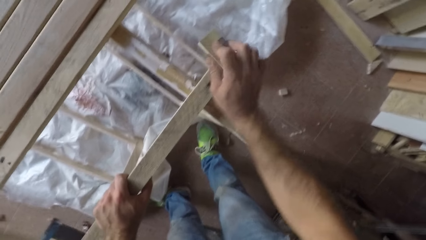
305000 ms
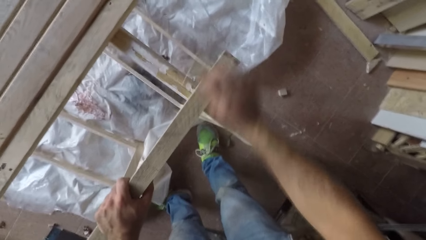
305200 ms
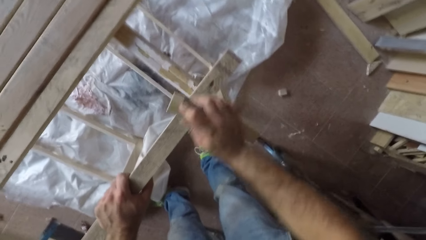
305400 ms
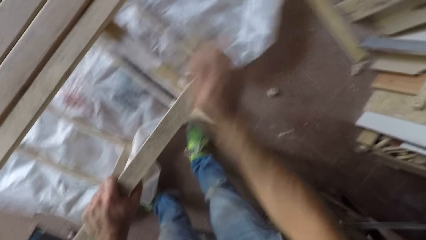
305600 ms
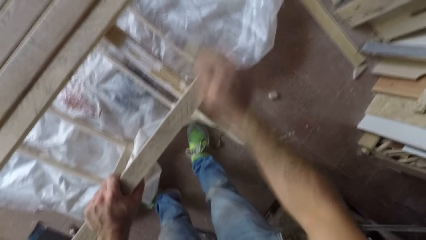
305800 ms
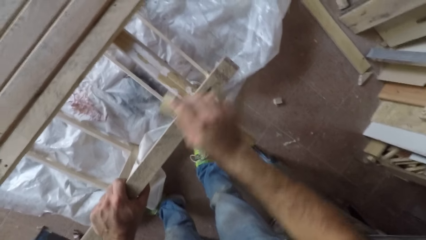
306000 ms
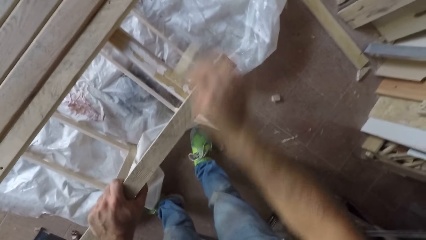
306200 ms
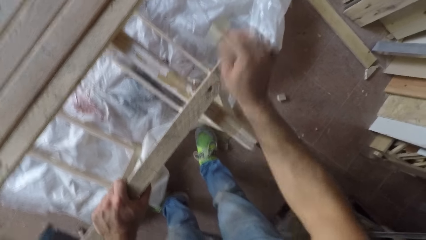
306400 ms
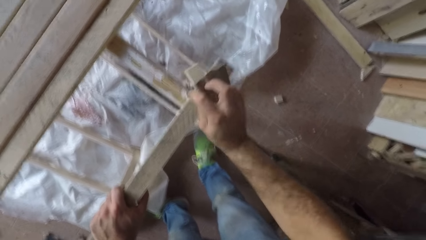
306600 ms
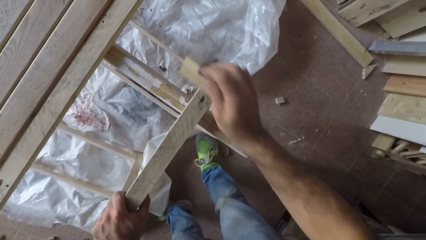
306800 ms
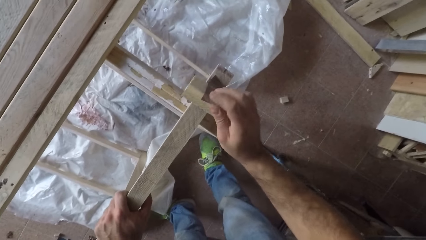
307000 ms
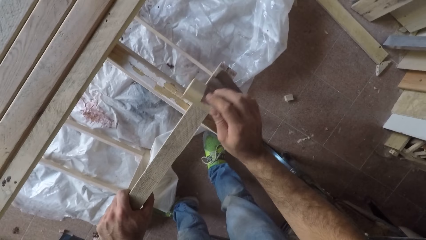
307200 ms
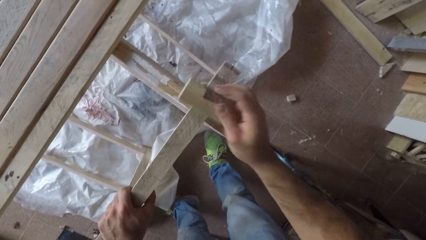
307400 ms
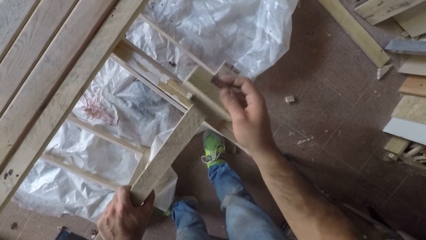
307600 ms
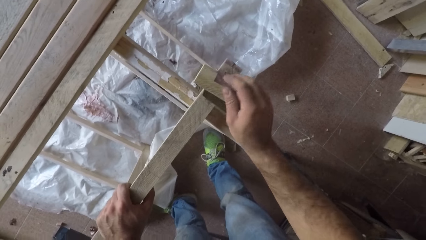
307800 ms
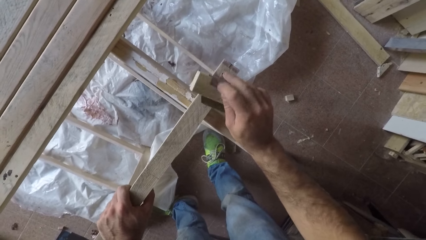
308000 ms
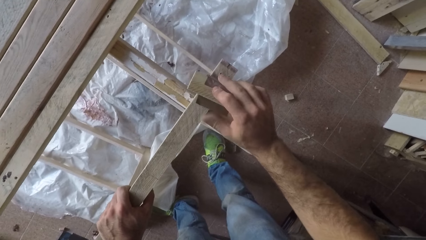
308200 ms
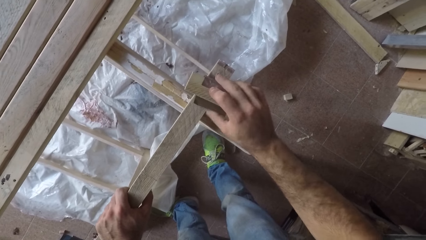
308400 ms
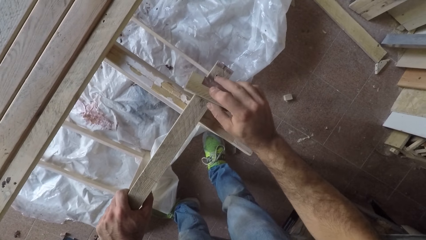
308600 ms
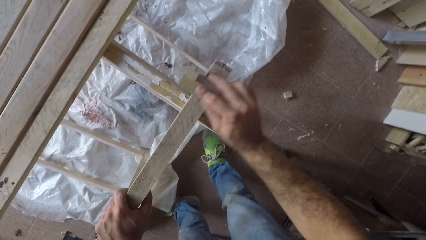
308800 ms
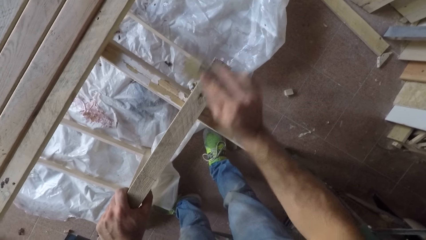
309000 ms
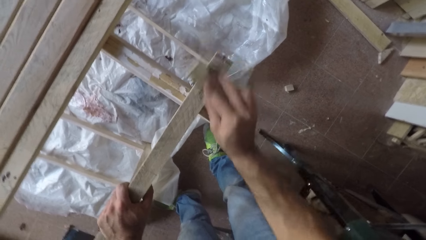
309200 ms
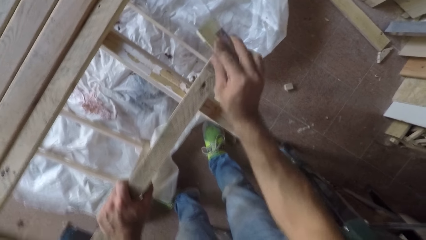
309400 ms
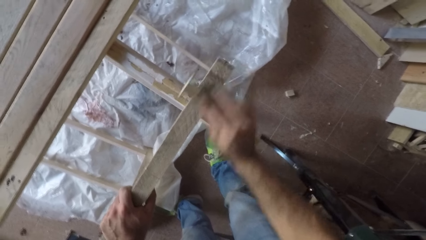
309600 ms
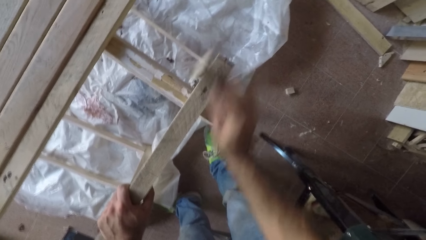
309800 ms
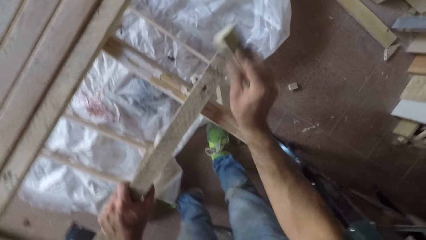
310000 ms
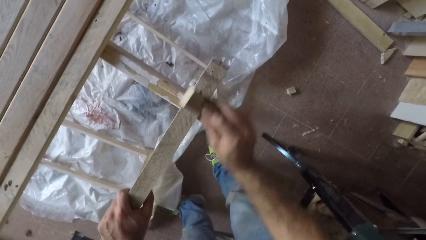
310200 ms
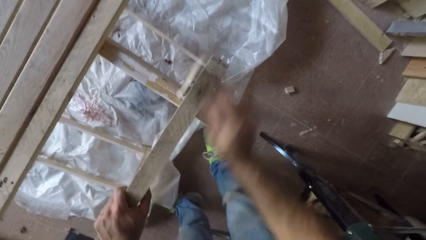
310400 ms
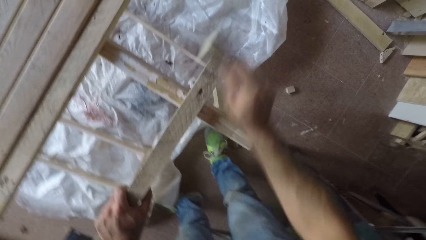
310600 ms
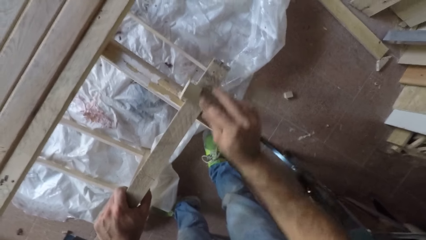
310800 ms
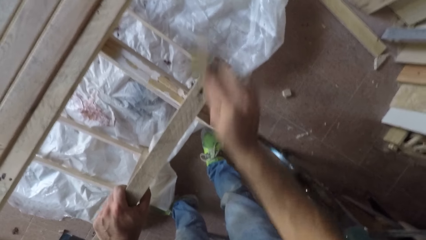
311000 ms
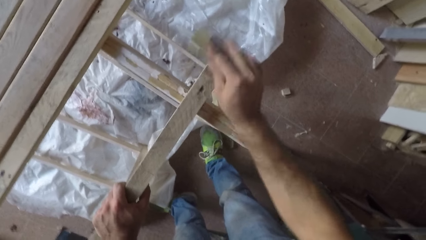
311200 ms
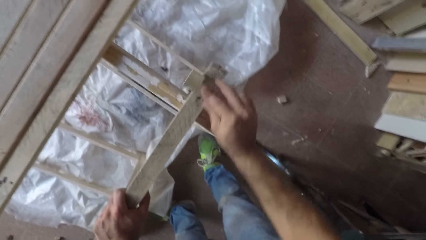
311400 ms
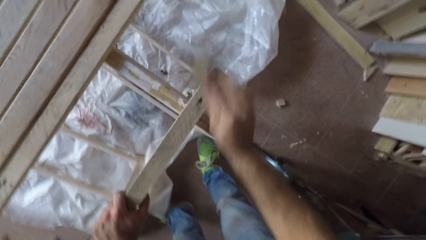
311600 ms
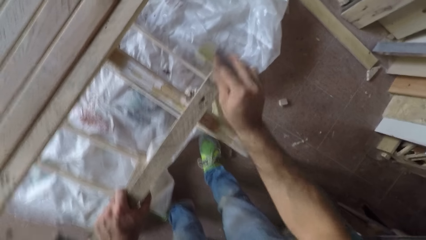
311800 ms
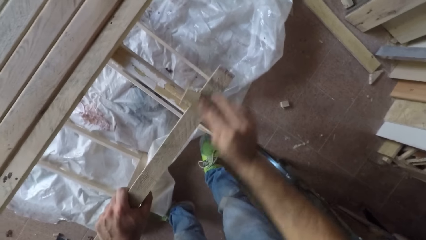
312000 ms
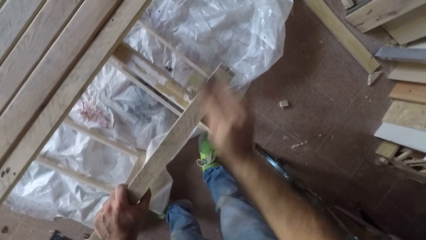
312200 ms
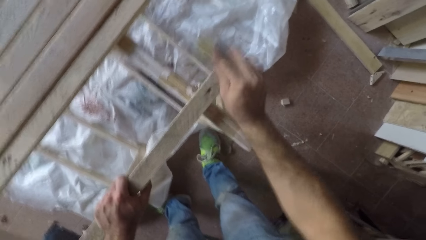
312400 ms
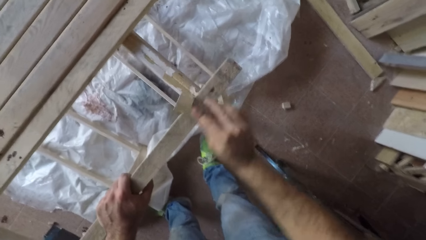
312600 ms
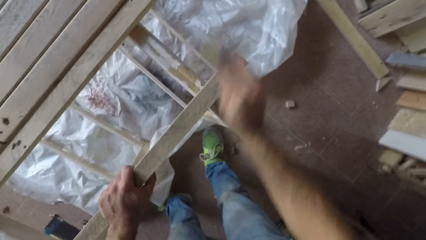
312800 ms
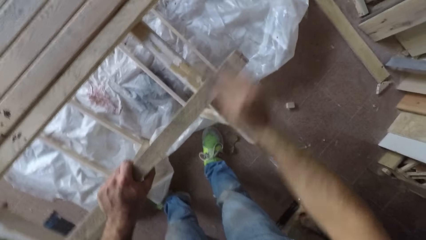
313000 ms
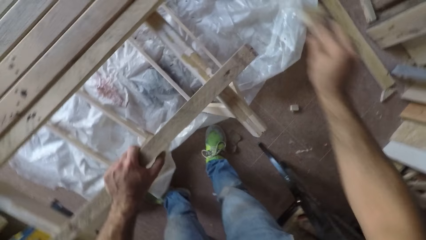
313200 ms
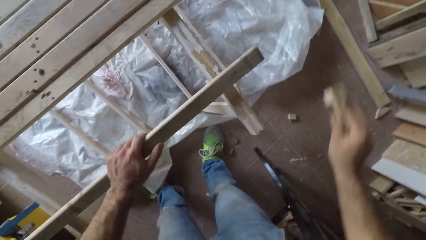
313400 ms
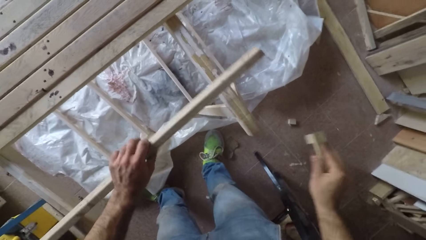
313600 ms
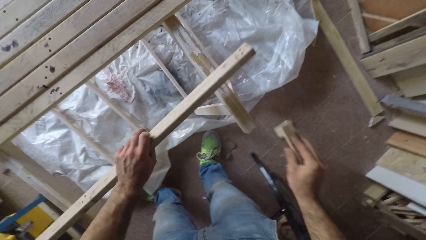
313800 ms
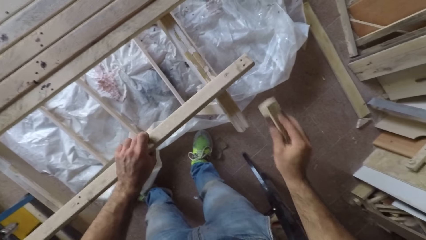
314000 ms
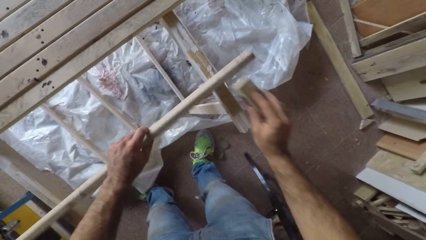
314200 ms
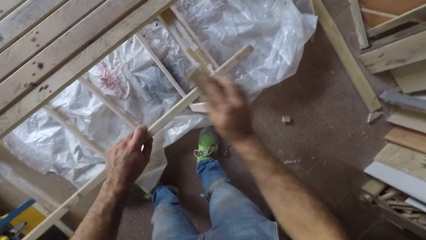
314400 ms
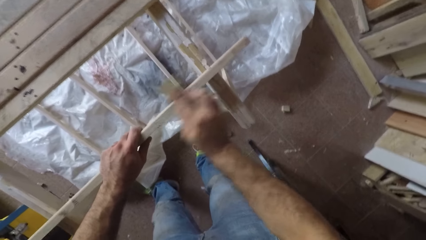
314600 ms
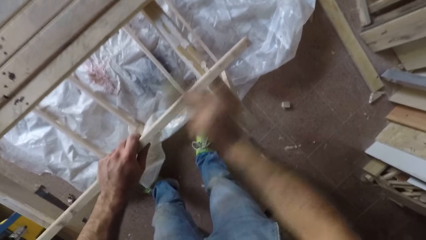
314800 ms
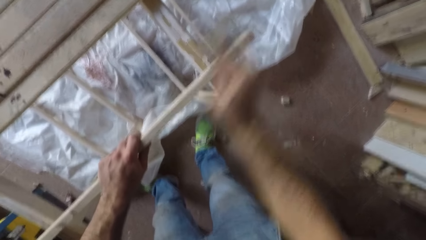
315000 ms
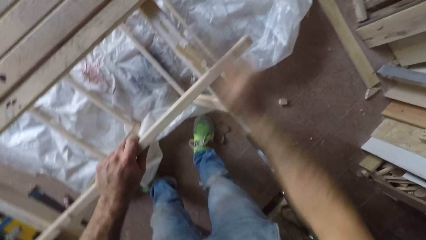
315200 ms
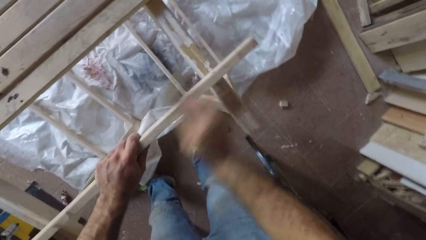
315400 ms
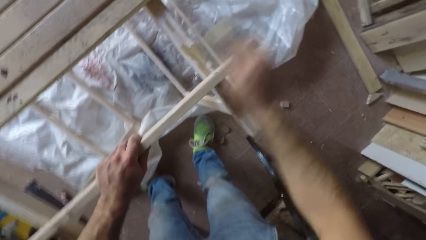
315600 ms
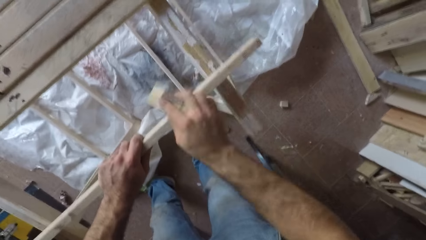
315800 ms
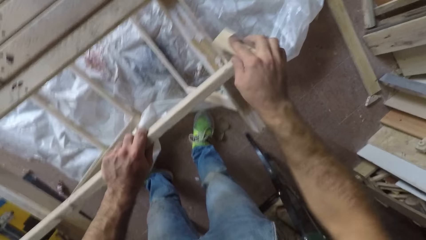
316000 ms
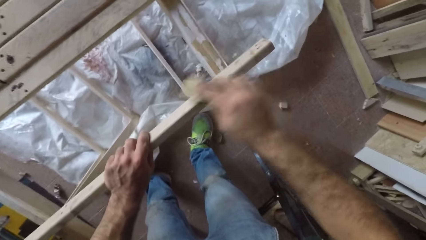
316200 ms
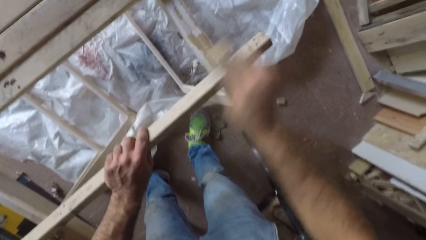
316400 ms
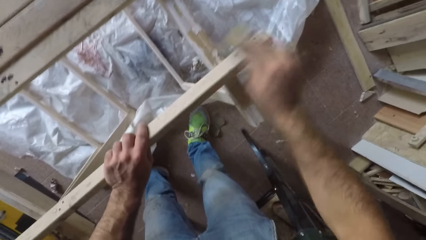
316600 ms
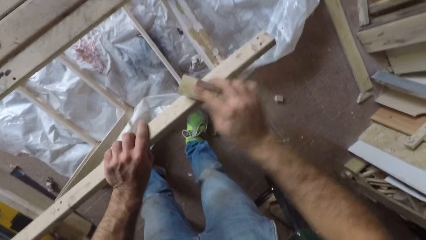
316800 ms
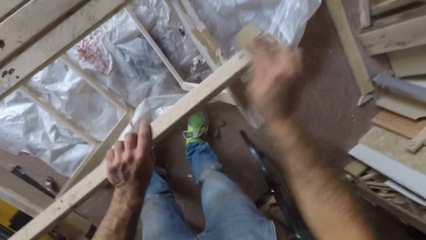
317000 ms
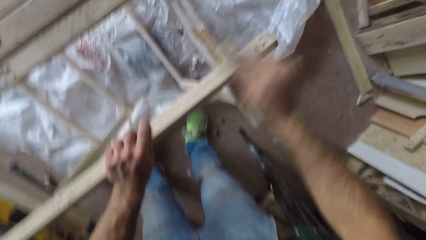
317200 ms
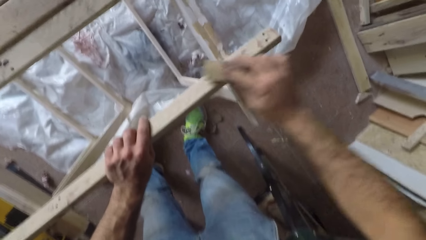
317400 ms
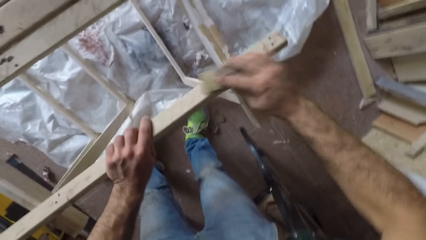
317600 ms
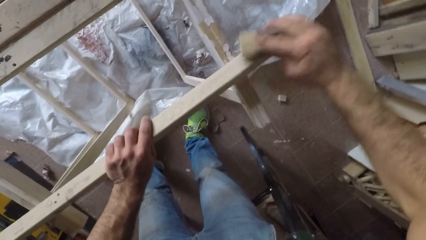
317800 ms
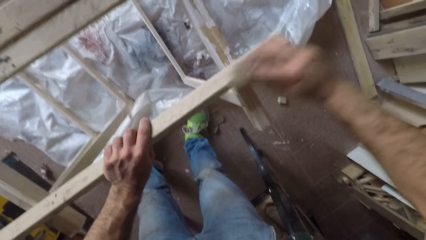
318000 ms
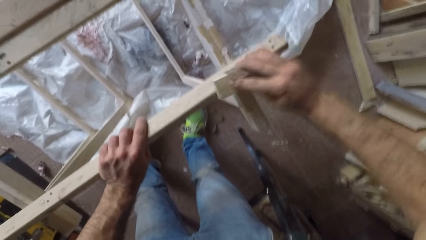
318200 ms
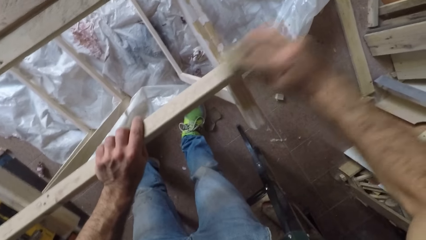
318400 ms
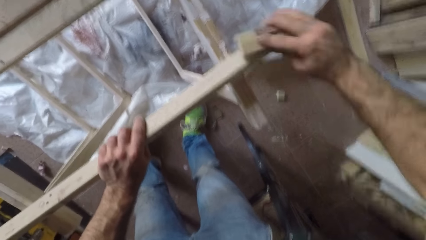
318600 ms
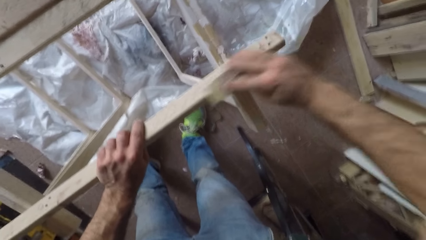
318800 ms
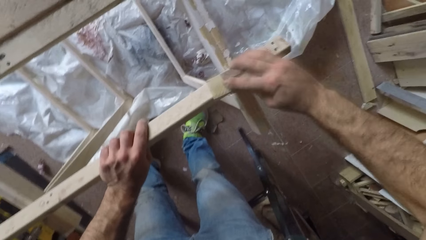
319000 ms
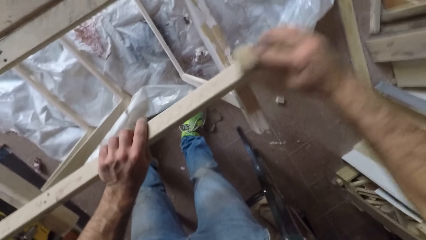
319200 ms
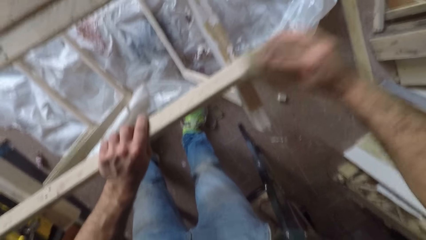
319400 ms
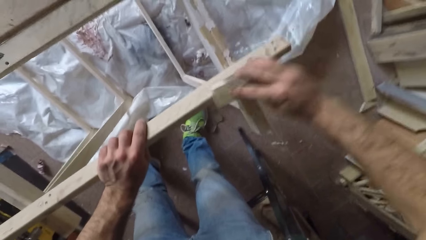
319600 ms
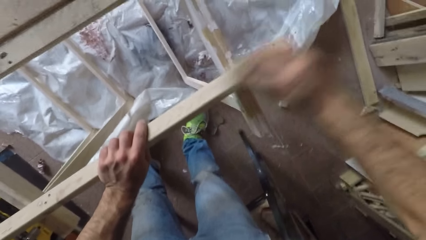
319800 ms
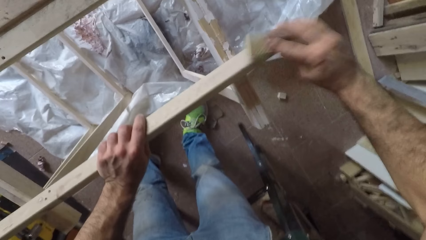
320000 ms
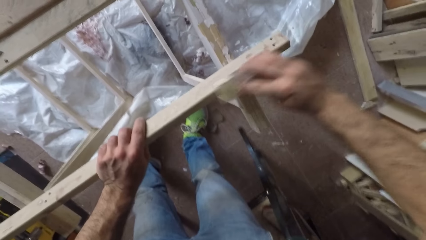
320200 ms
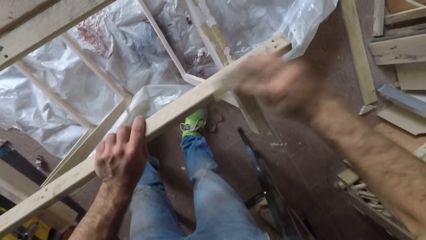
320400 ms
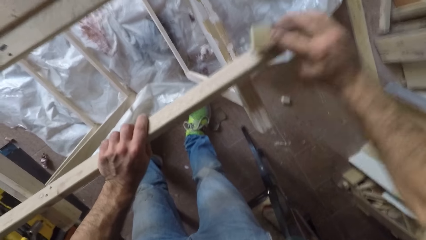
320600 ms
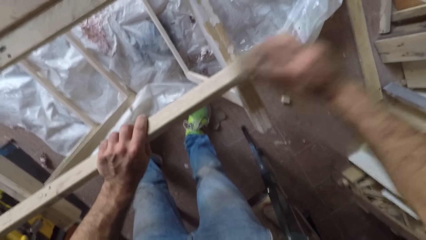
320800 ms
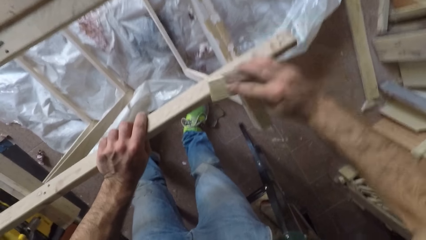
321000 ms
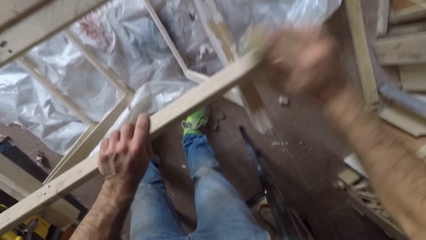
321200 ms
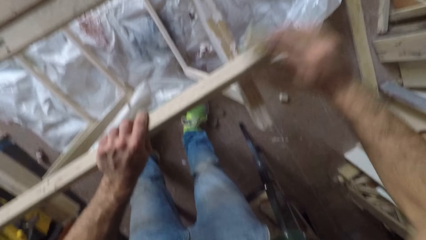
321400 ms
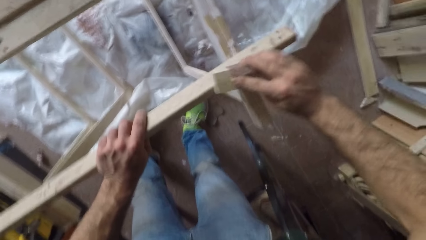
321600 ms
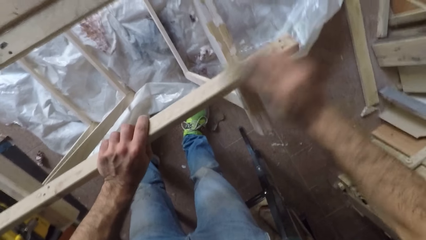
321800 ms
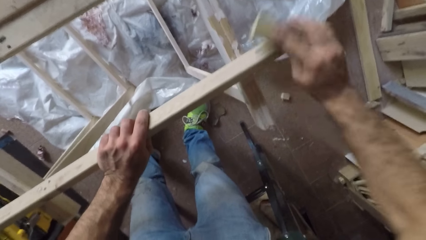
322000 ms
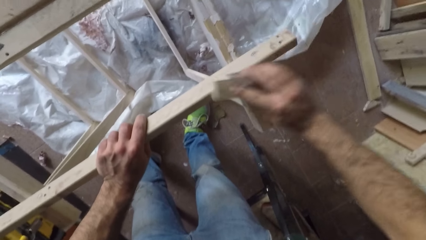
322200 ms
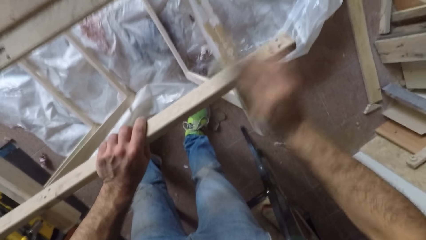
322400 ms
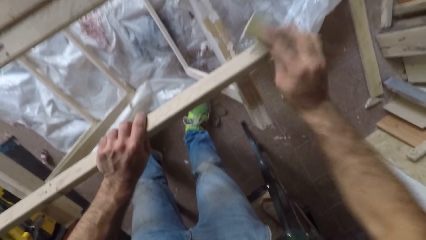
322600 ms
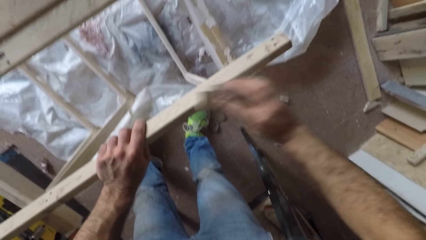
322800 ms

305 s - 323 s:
The camera wearer adjusts the sandpaper. He rubs the sandpaper over the wood with his right hand. He removes the sandpaper from the wood and turns the wood with his left hand. He rubs the sandpaper over the wood with his right hand. He turns the wood with his left hand.
